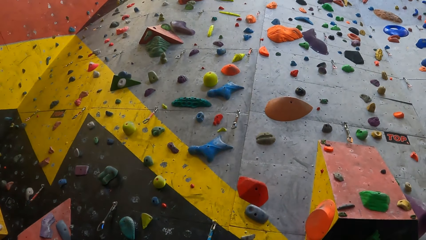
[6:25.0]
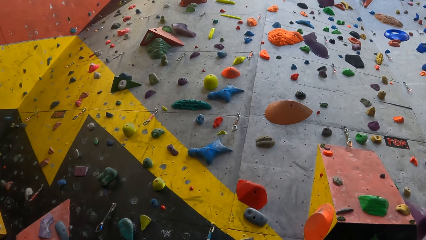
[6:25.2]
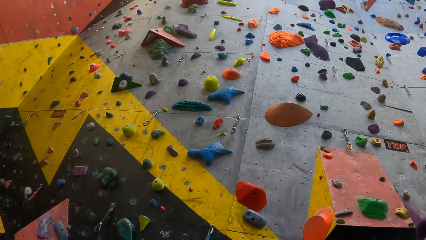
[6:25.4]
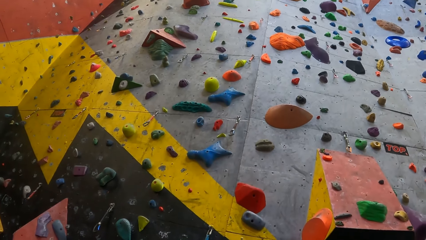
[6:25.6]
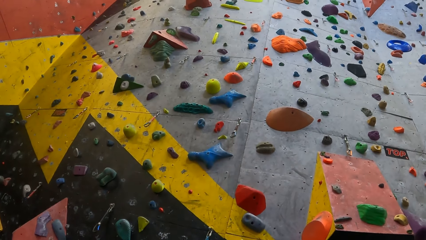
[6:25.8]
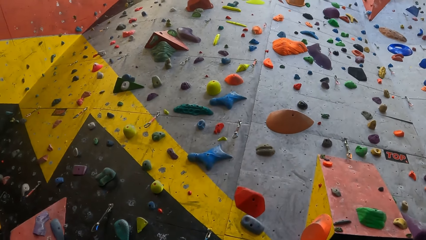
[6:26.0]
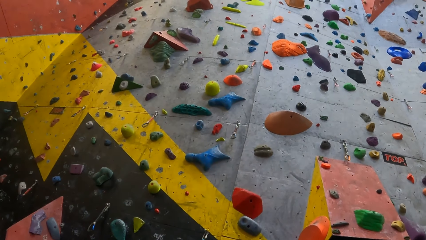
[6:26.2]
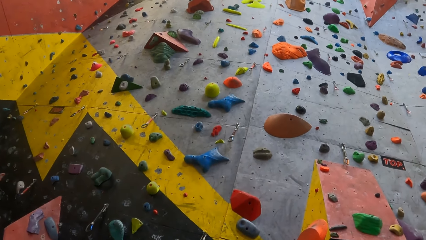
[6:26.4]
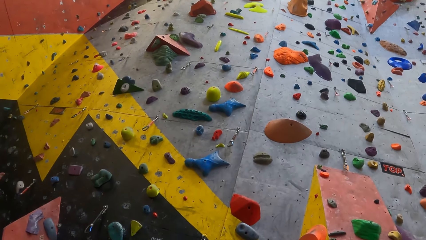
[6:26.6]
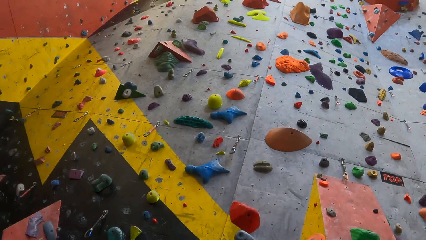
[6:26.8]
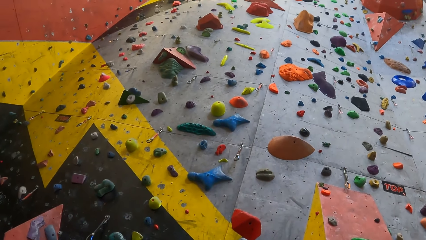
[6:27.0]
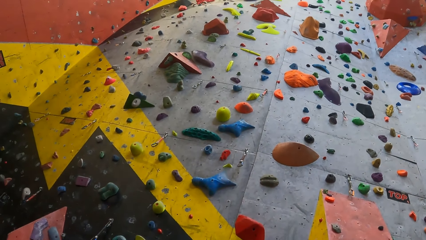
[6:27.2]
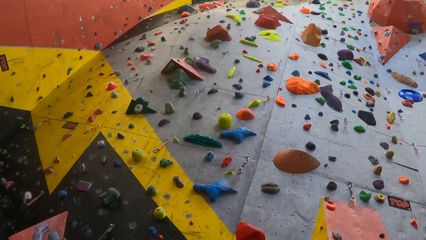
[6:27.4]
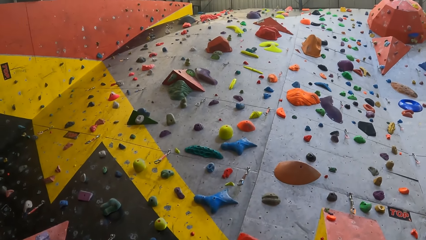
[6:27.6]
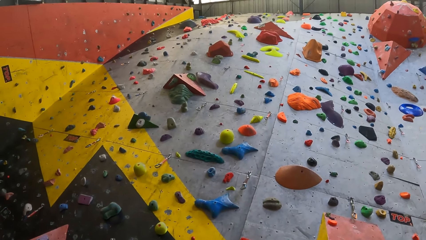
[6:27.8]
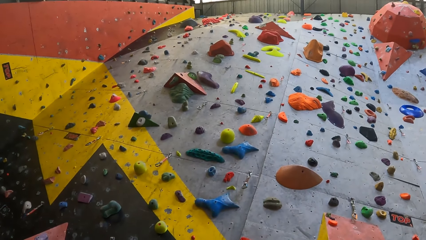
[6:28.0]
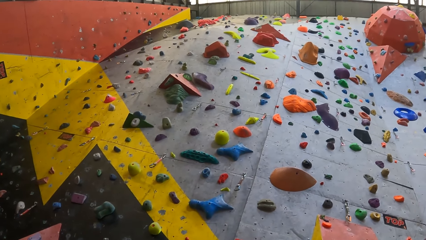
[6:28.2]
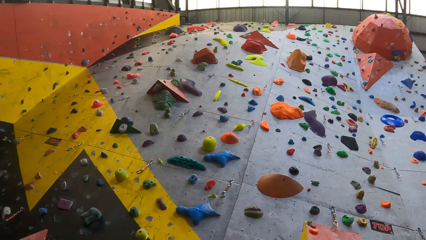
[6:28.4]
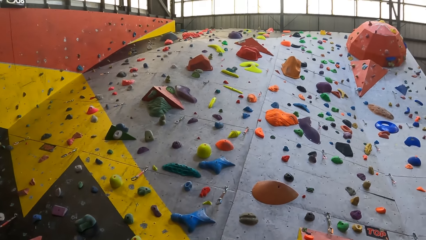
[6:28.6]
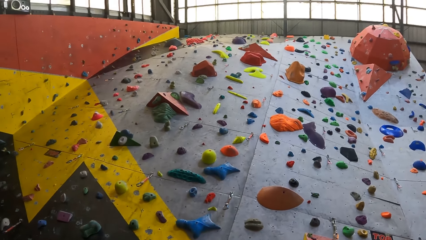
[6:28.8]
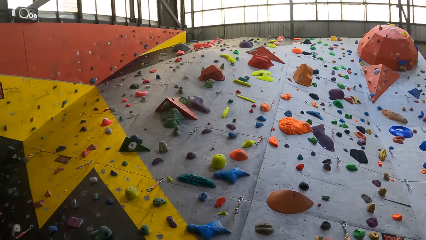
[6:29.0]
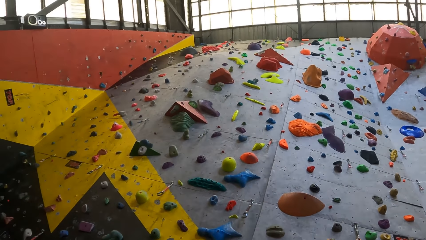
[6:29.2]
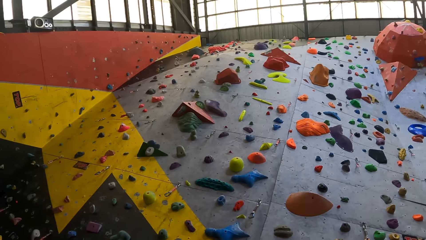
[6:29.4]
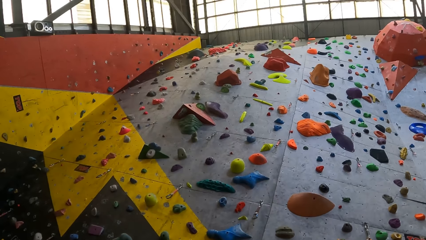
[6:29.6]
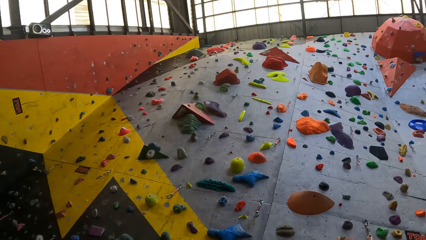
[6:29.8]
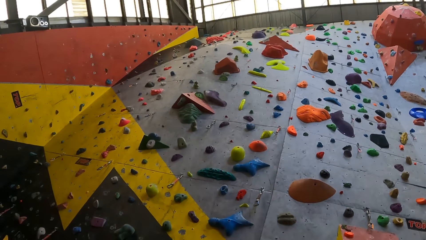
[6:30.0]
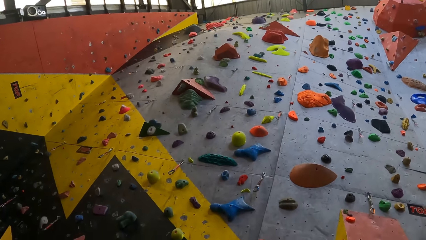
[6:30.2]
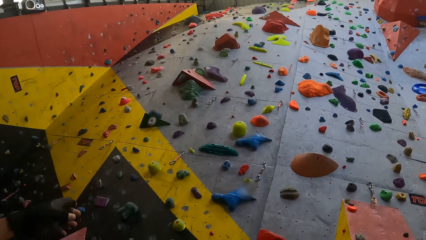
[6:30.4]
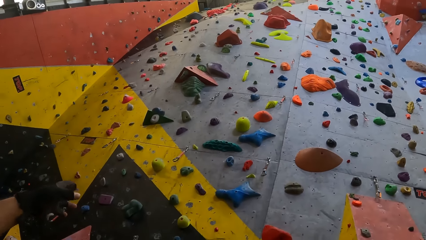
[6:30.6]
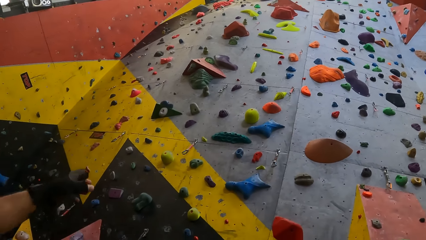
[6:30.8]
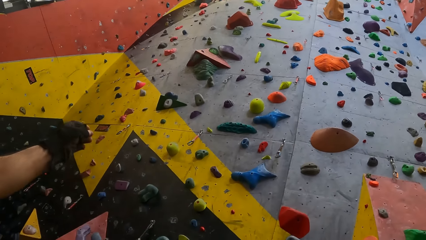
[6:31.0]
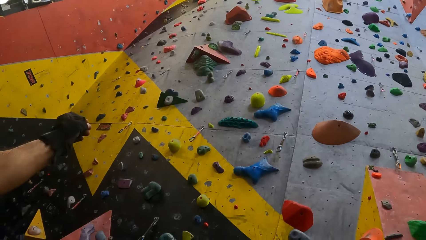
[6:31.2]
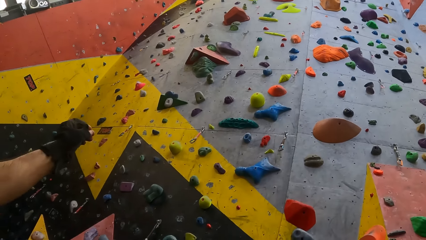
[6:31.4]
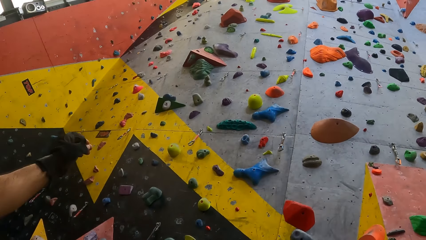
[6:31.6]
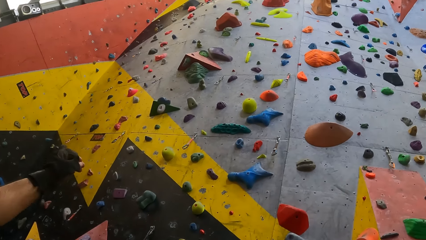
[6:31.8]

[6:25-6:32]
The camera wearer looks around.

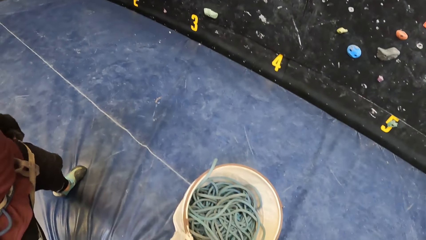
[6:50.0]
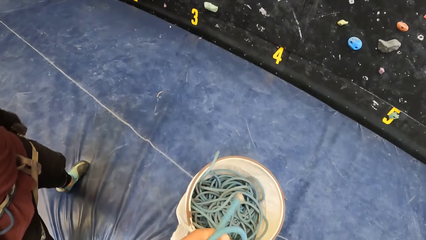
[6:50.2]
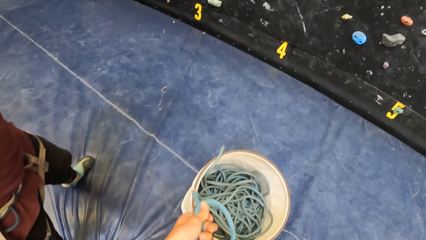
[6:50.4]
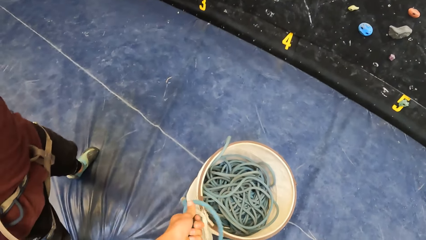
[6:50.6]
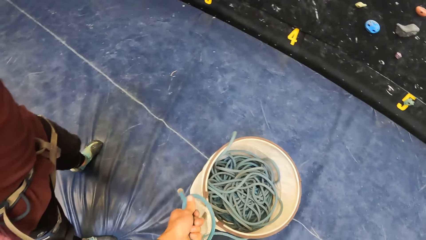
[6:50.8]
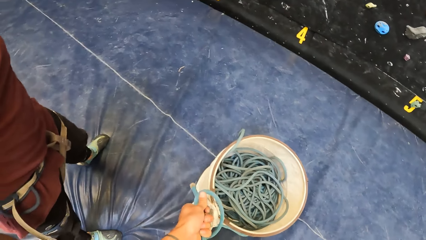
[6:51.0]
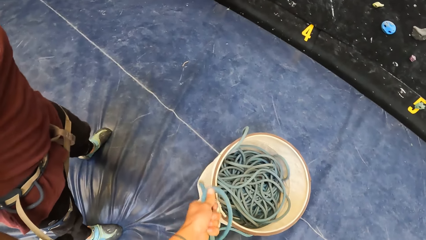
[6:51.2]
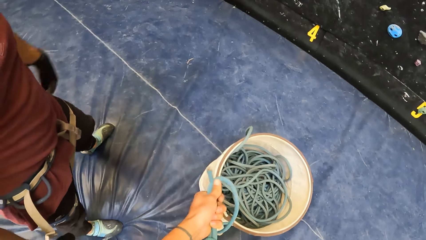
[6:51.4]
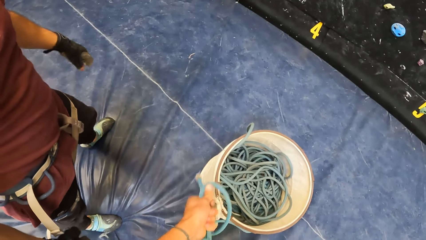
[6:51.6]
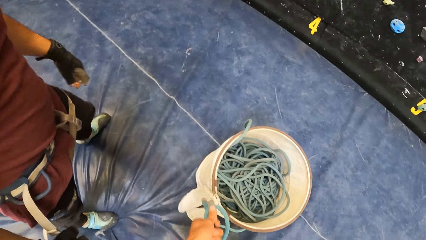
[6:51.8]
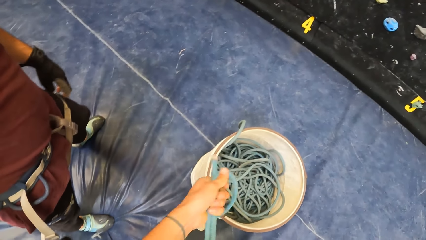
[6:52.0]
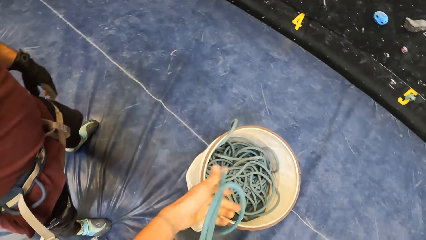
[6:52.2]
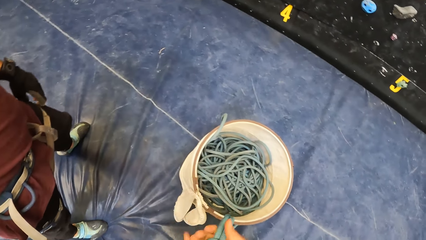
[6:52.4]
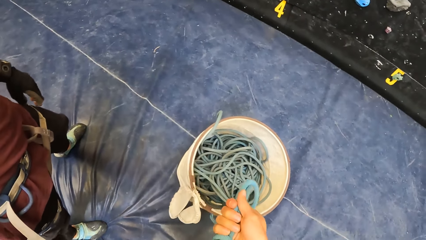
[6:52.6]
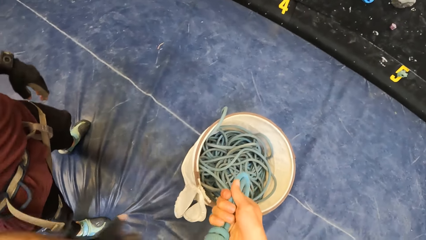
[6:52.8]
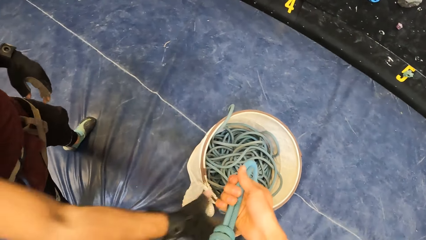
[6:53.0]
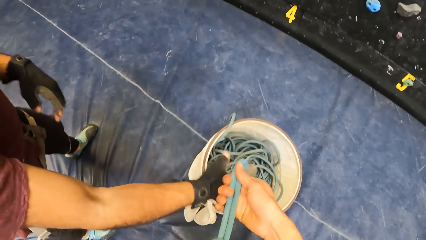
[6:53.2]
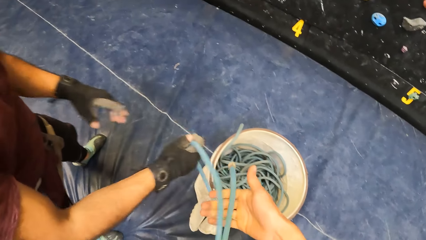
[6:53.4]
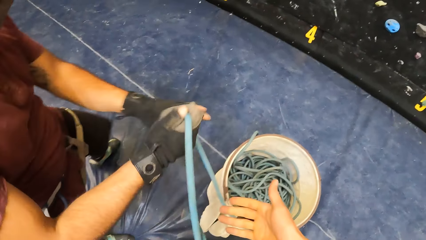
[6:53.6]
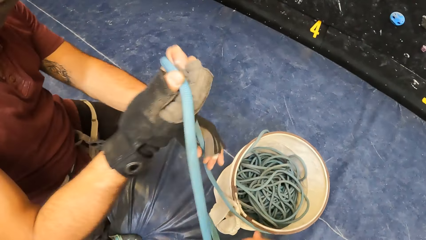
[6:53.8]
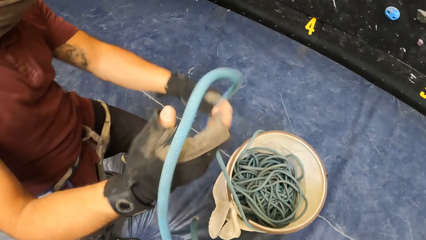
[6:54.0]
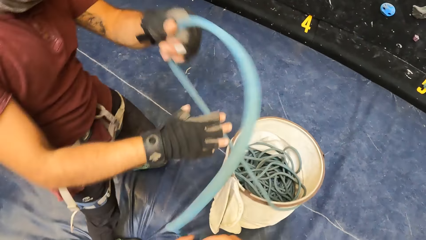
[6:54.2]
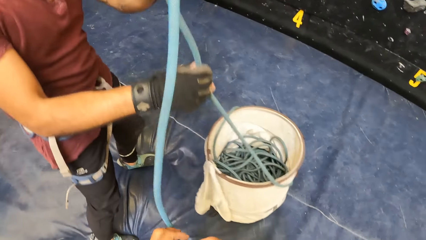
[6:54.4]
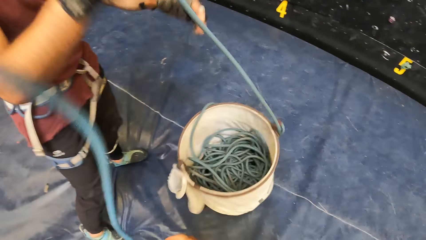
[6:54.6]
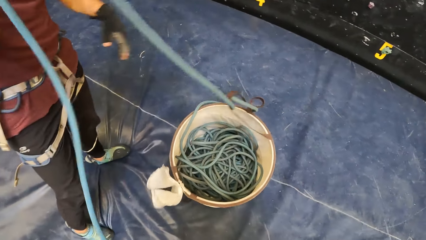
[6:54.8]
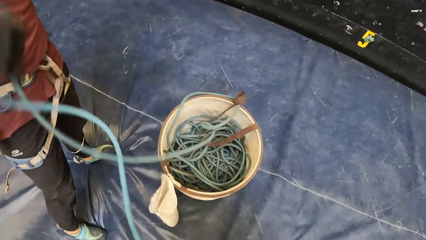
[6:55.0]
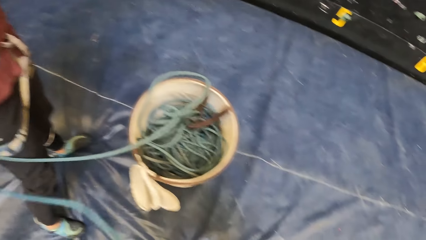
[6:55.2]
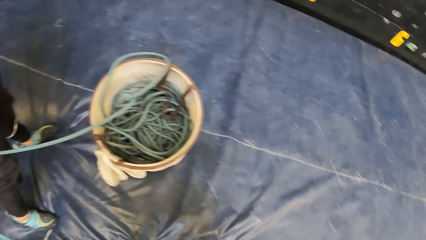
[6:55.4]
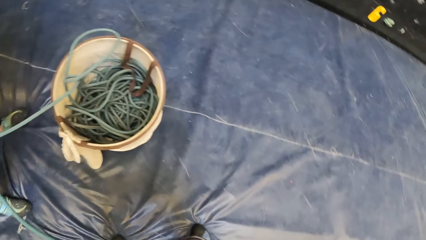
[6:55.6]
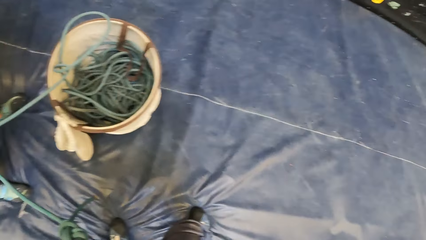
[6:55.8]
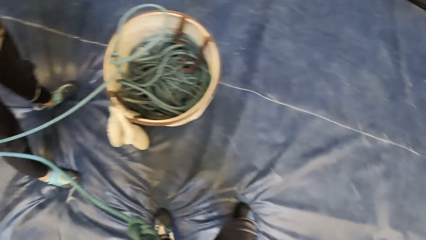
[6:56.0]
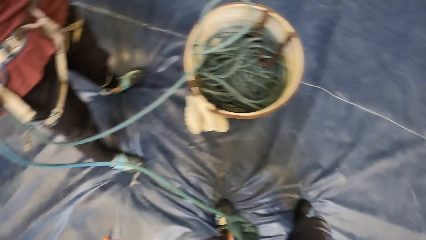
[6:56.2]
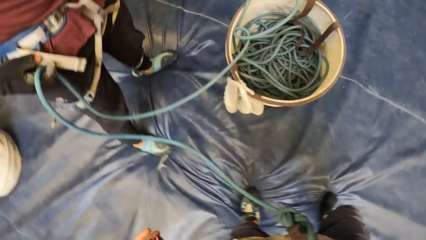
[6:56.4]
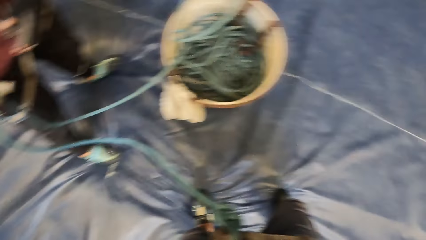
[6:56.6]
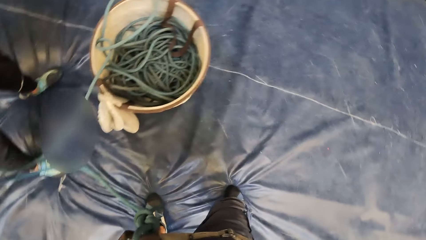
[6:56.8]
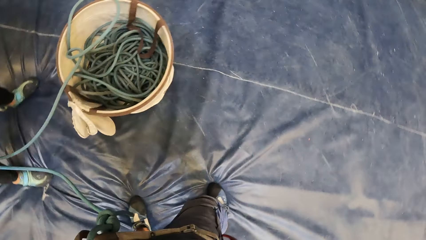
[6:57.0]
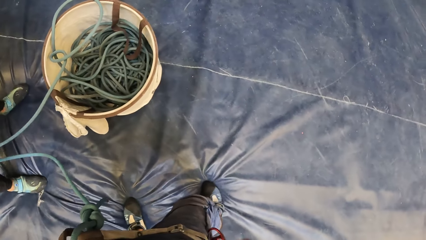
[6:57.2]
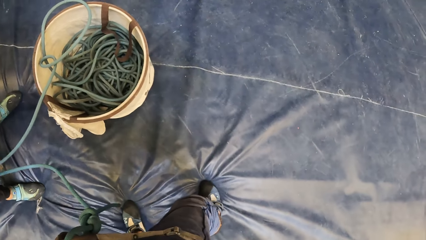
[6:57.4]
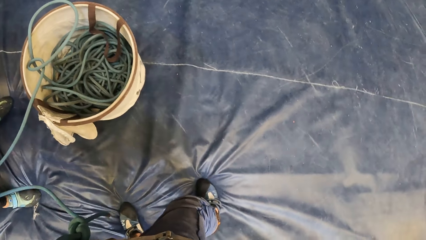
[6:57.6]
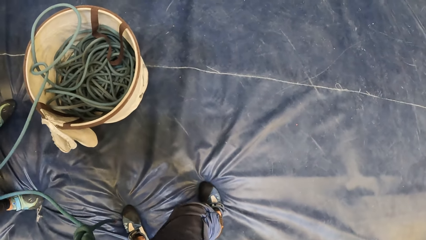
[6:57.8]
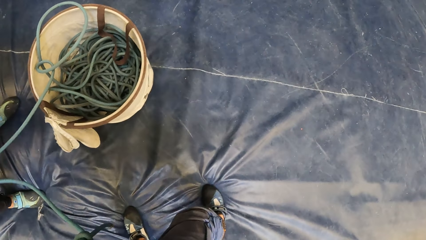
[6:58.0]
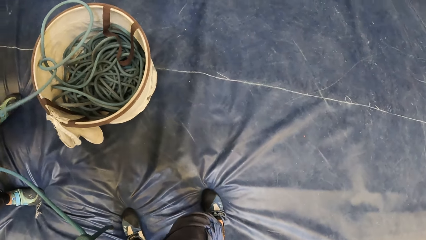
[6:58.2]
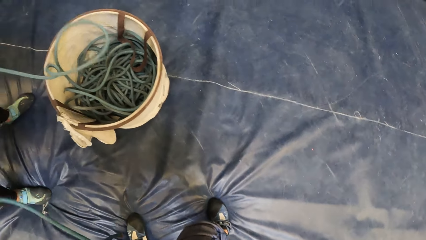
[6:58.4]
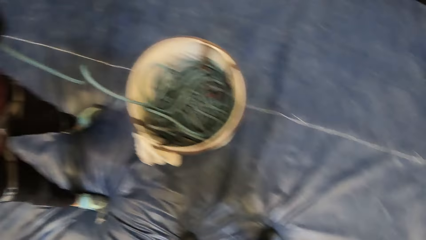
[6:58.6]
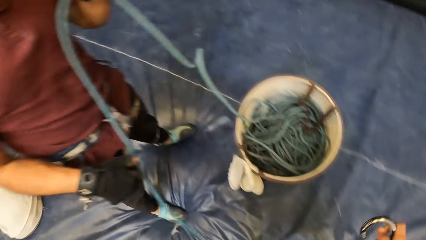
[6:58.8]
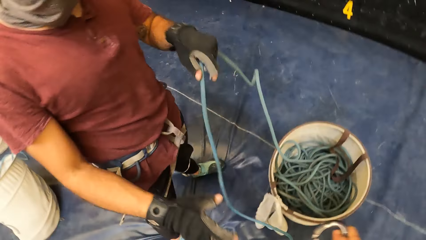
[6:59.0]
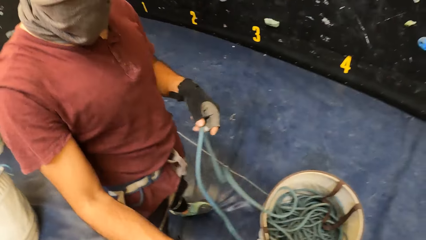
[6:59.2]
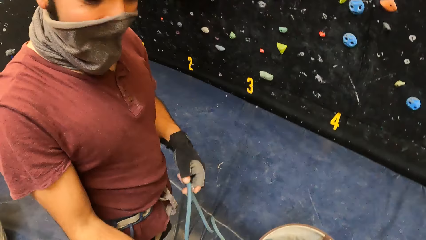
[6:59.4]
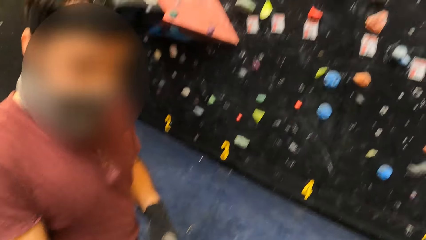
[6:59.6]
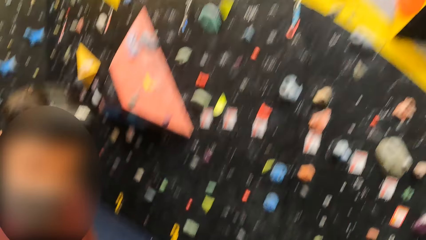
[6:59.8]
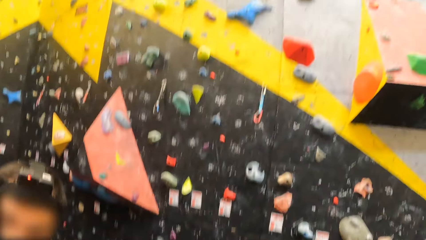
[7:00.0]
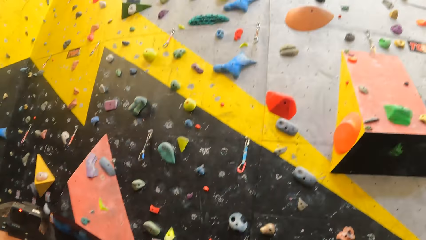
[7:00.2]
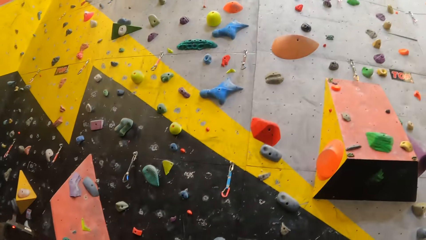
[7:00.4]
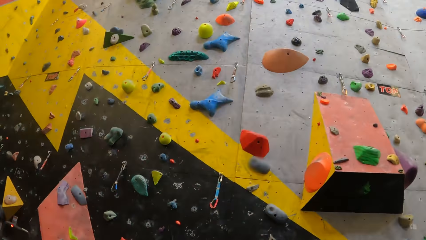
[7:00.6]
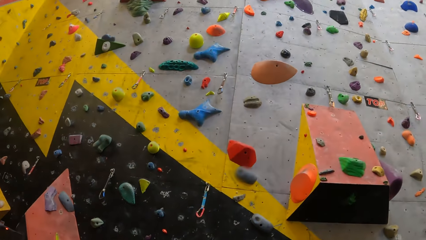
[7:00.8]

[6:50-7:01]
The camera wearer holds the climbing rope. They look around.
